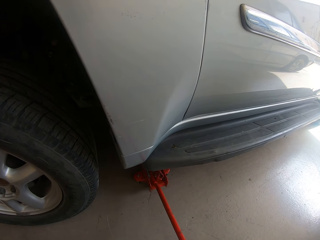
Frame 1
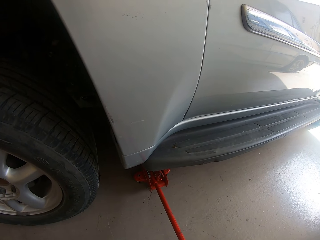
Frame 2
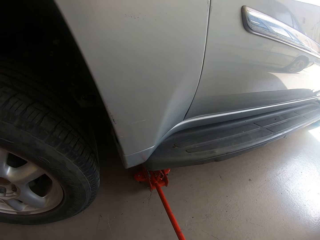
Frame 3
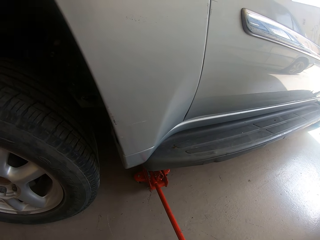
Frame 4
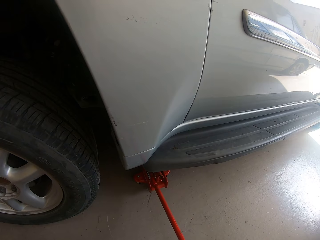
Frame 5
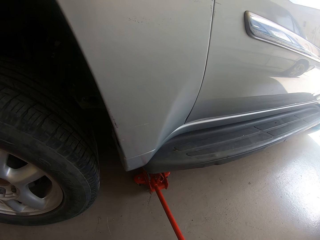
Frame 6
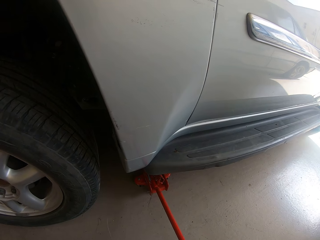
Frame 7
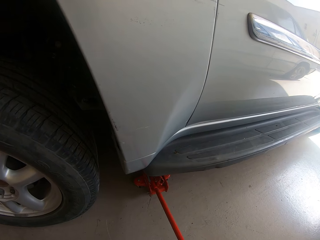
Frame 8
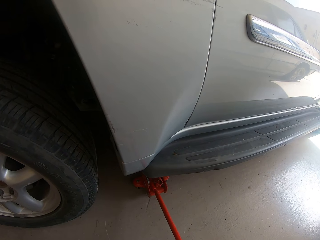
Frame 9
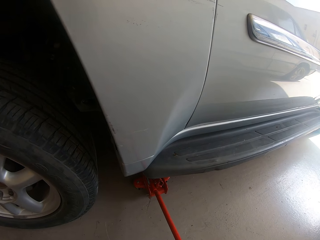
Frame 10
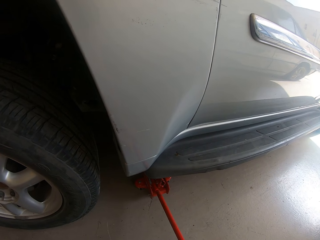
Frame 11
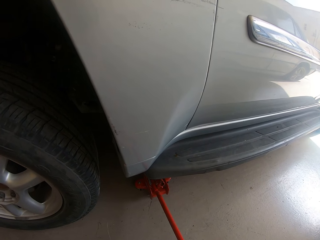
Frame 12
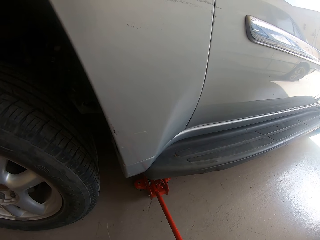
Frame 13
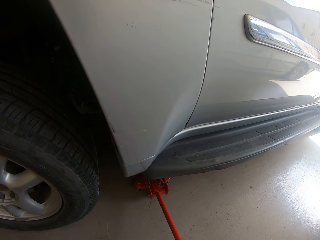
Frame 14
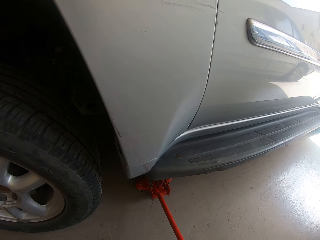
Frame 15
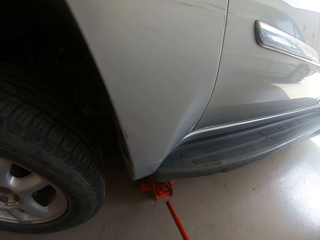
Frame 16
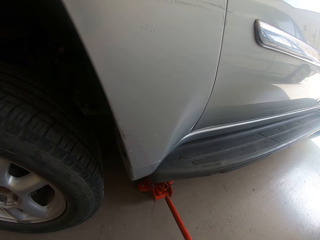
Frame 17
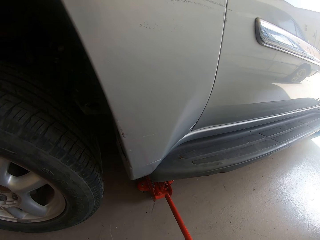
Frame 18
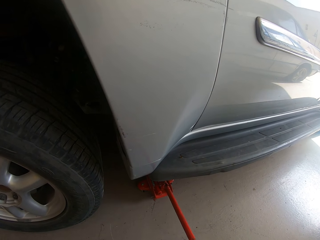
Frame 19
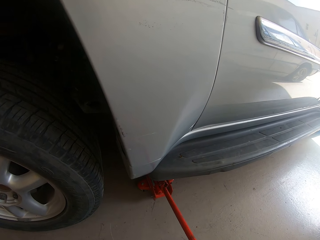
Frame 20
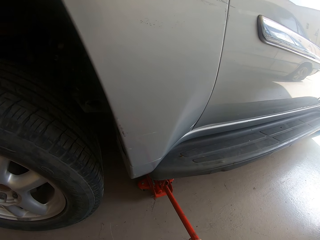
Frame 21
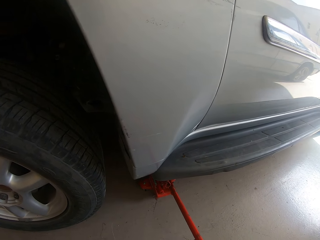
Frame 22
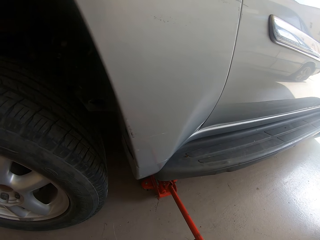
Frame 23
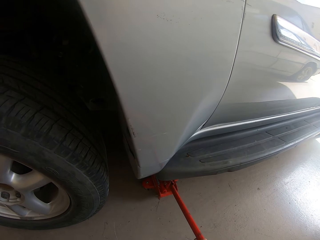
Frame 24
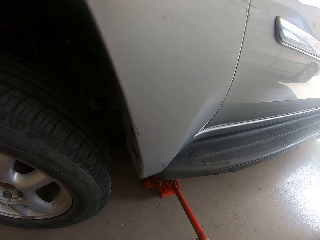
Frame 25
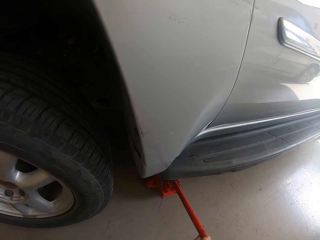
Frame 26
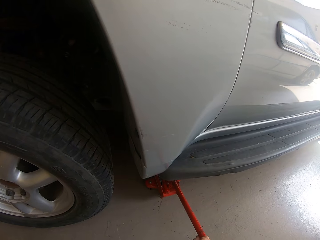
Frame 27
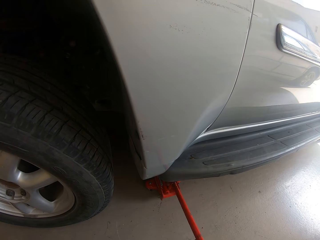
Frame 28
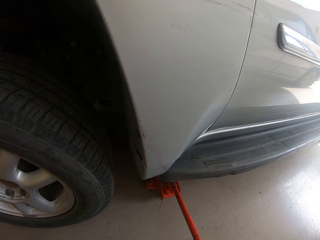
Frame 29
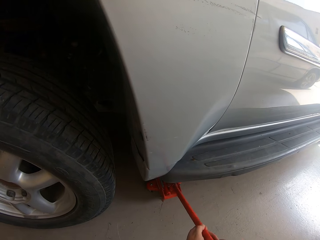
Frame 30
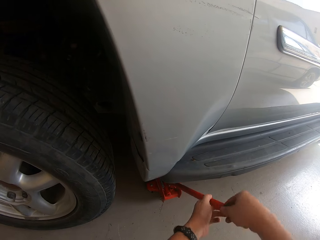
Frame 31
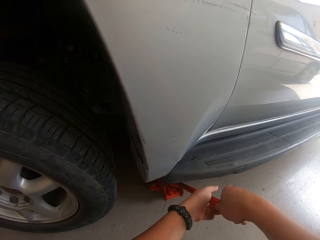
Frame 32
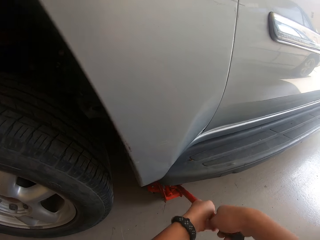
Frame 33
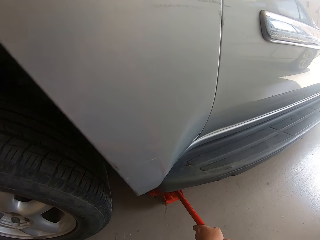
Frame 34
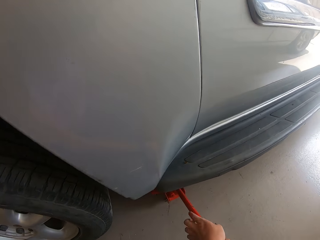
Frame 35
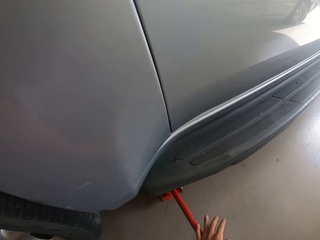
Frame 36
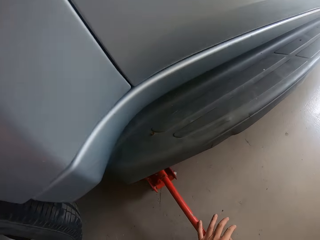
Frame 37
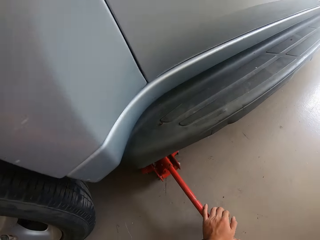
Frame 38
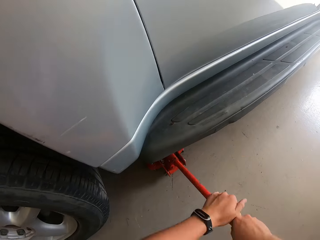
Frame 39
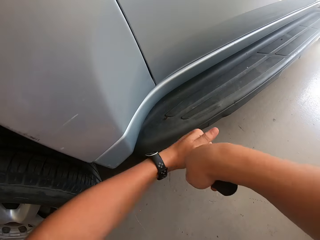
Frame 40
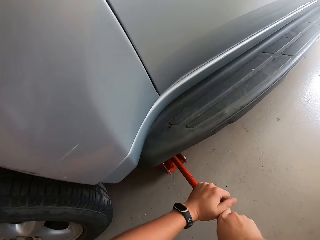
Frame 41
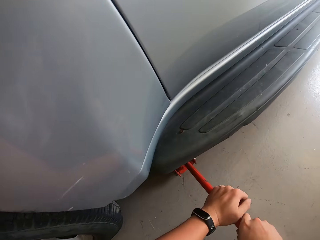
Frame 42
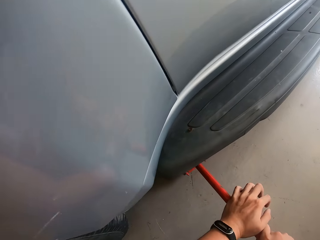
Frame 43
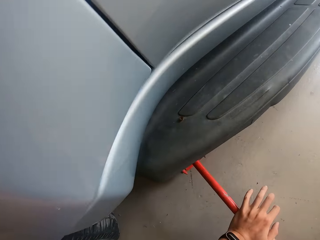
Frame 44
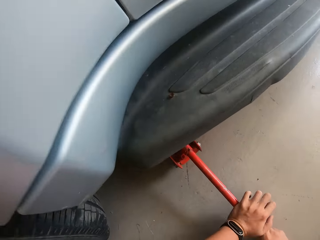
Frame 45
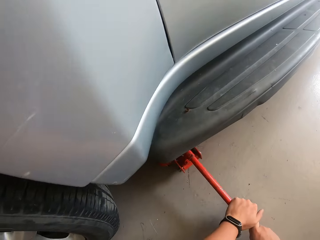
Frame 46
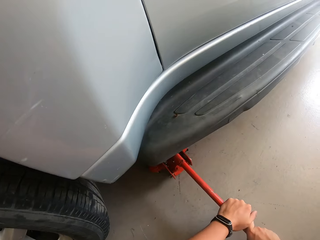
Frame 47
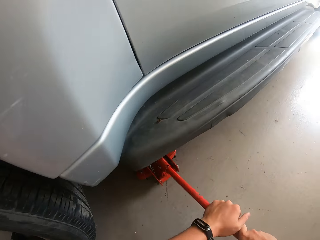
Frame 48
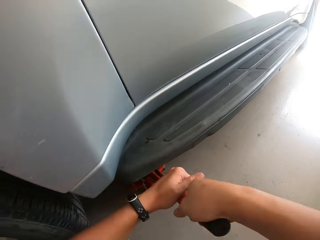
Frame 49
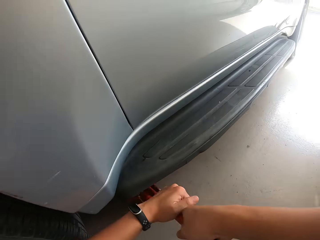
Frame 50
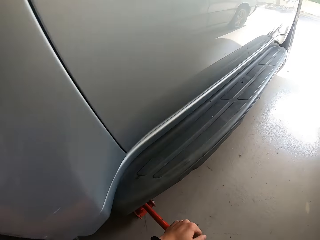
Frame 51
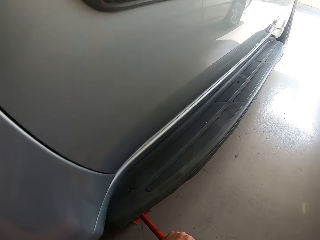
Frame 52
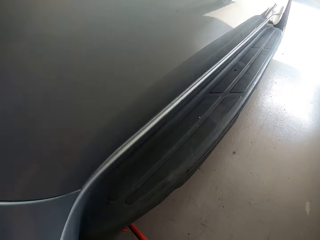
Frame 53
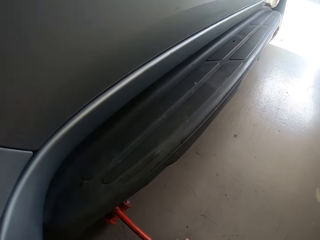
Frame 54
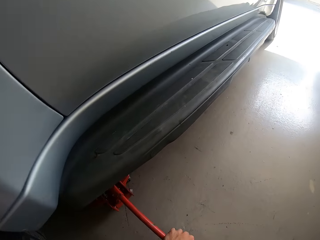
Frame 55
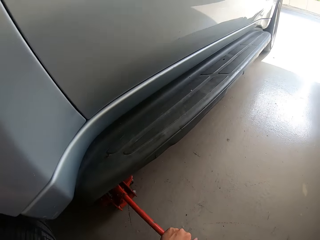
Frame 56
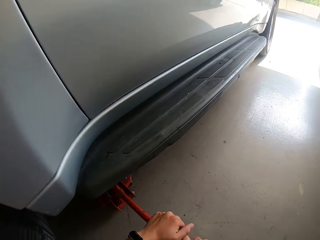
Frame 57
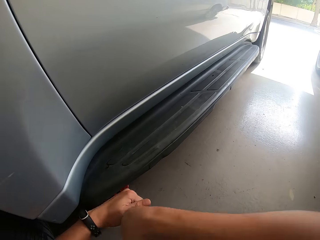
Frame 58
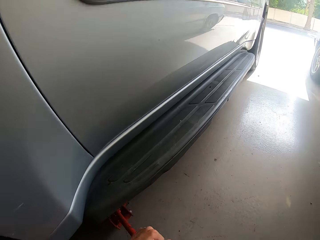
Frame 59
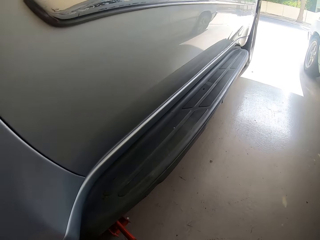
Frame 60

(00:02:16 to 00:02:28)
The camera wearer puts the metal rod in the carjack. They lift the car with the carjack. They operate the carjack.

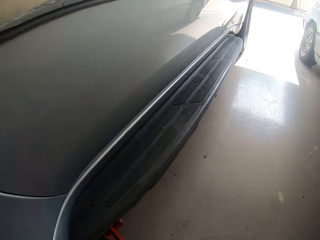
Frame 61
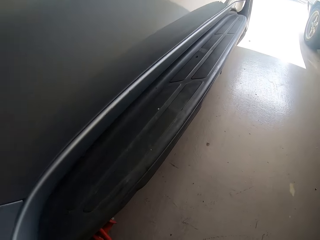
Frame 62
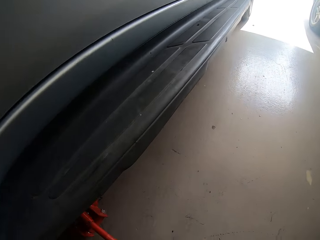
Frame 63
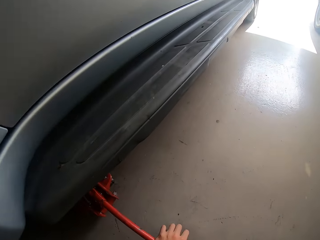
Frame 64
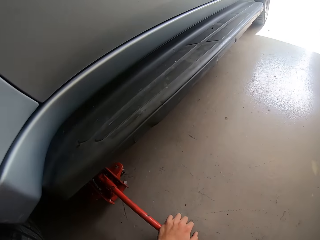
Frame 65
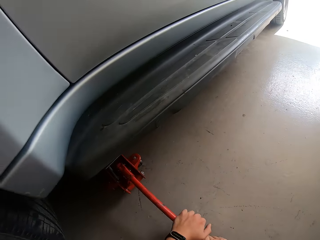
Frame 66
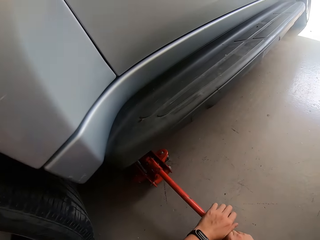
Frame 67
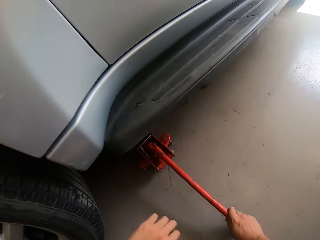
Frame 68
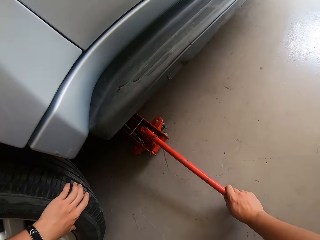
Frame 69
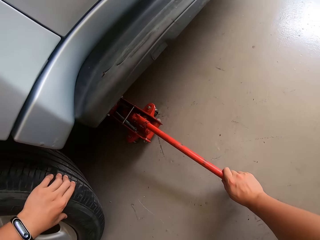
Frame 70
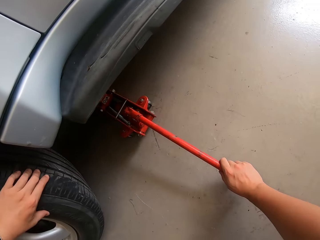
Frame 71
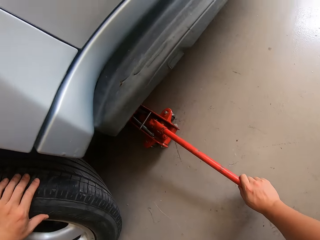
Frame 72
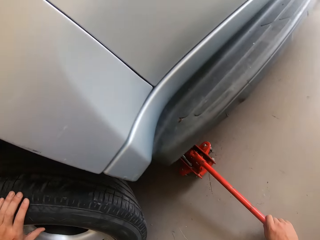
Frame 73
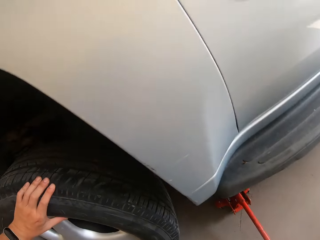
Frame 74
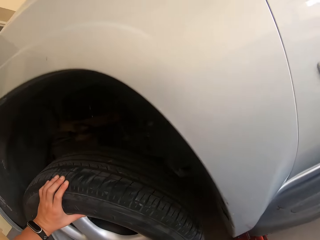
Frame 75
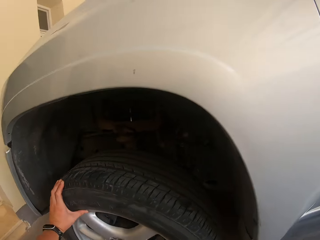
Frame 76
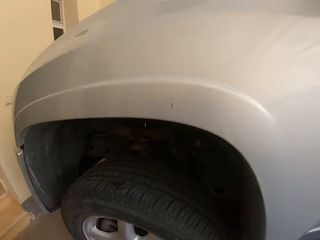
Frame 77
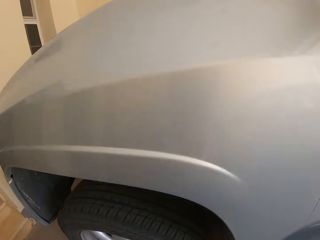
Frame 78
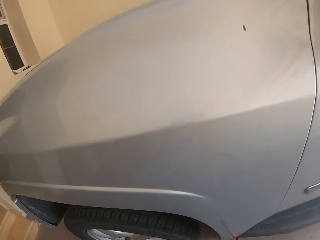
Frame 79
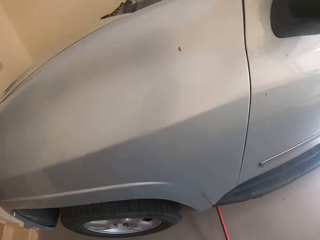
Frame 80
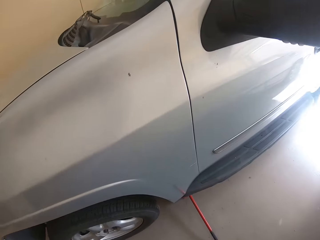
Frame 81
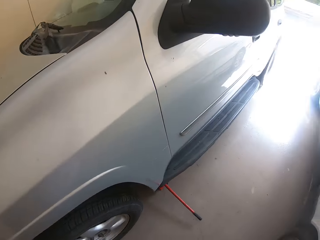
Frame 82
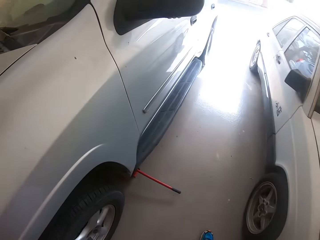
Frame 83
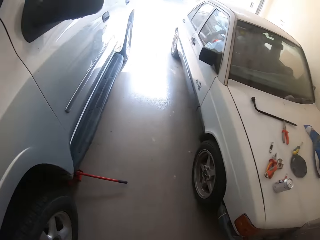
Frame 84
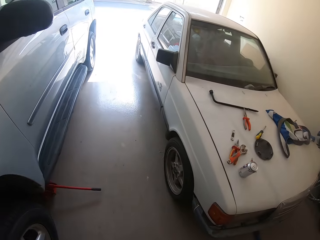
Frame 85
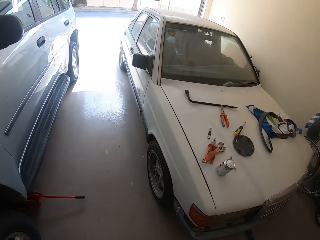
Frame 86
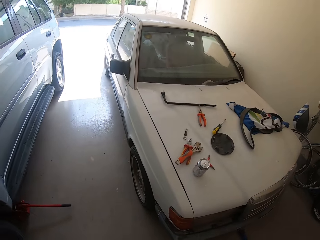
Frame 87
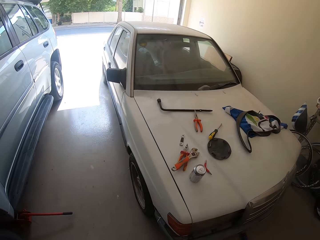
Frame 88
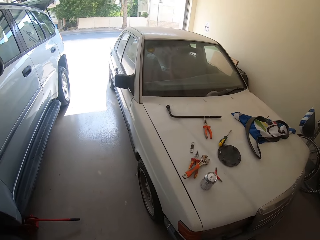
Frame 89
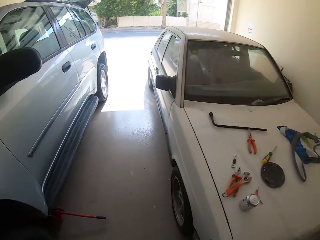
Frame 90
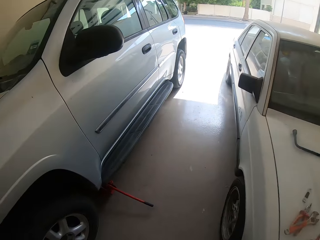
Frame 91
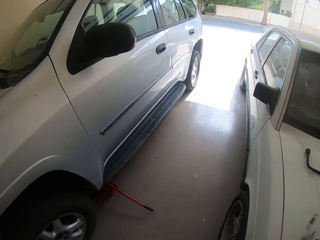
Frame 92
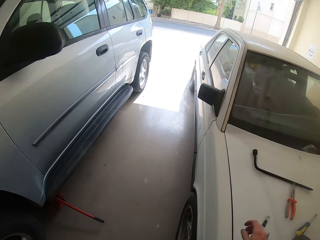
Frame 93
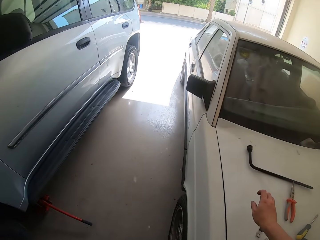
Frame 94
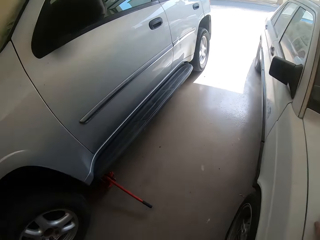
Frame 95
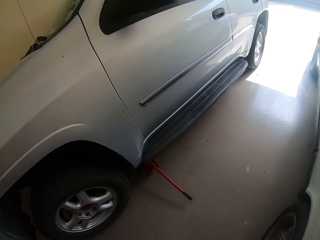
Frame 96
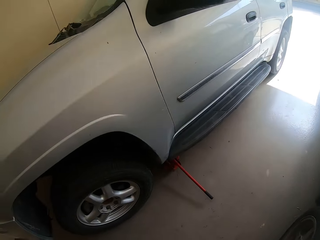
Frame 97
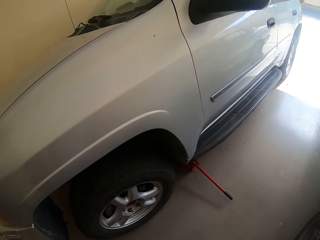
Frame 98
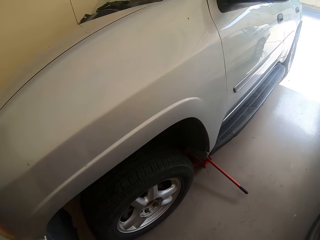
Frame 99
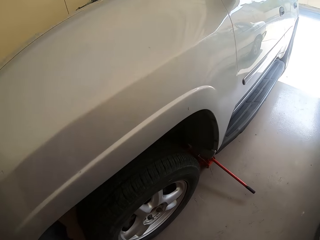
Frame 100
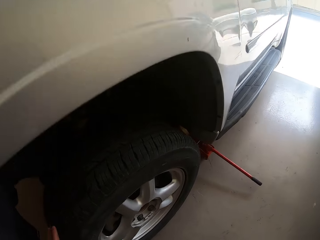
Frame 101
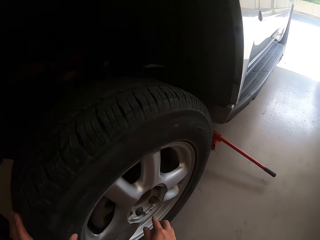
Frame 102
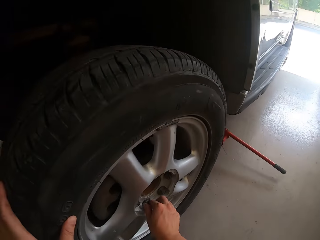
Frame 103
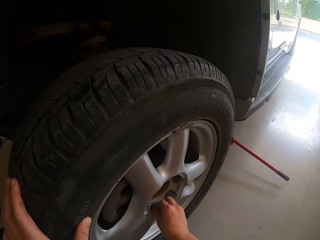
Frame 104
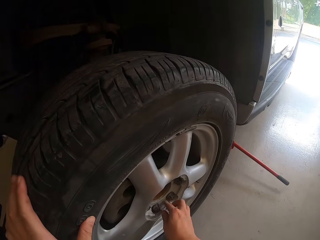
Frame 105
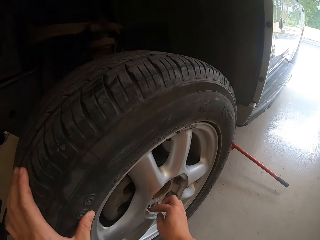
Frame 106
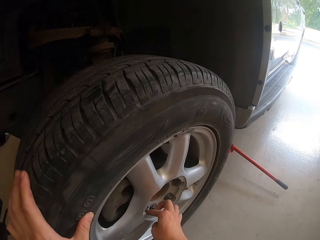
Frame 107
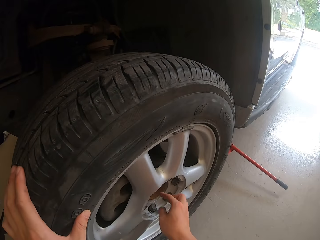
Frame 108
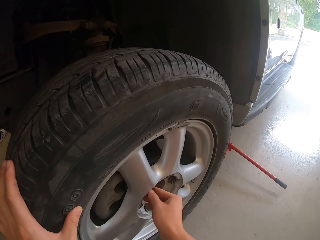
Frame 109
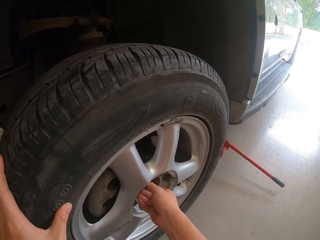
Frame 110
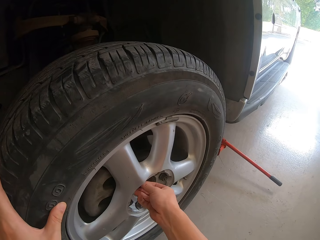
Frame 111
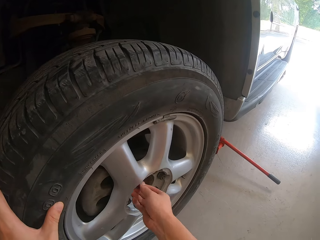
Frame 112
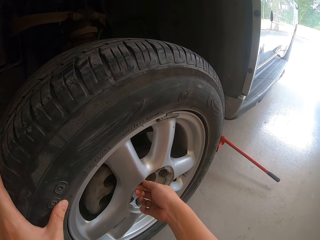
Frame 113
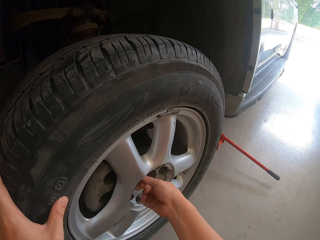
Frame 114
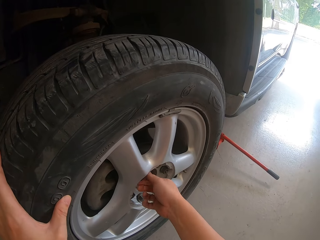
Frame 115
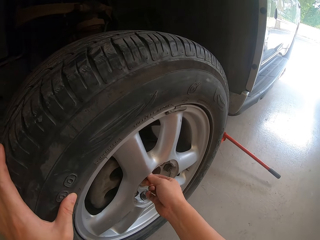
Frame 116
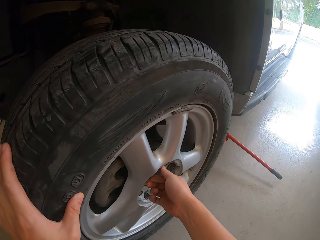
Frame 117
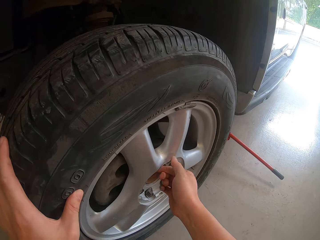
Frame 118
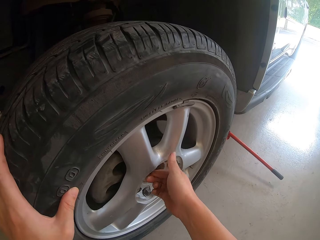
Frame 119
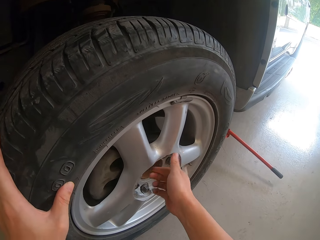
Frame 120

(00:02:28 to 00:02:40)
The camera wearer rolls the tyre in front. He stands from his knees, moves beside the vehicle and touches the vehicle. He bends on his knees. He opens the nuts with bare hands.
